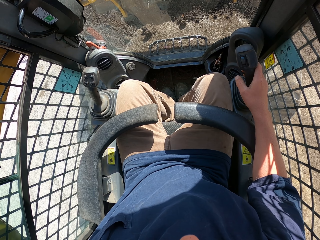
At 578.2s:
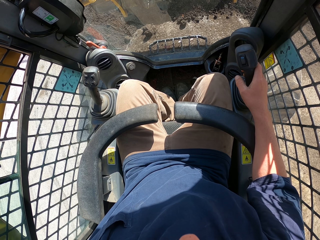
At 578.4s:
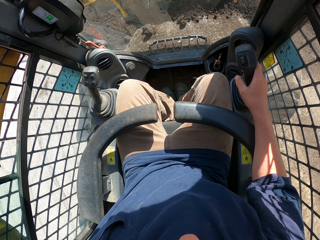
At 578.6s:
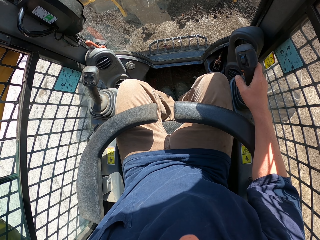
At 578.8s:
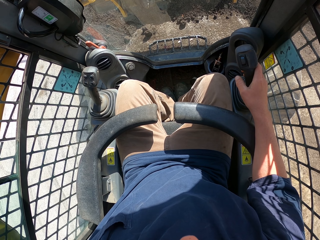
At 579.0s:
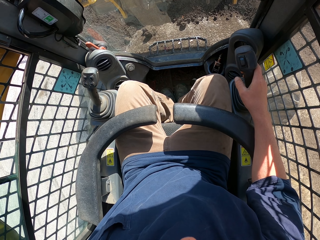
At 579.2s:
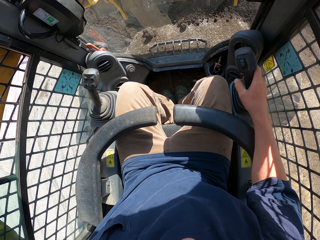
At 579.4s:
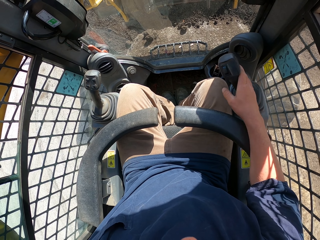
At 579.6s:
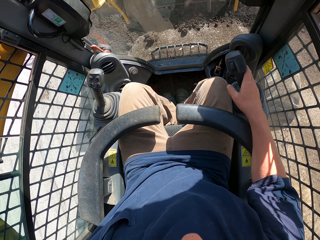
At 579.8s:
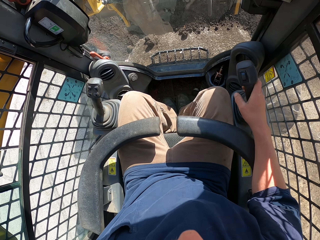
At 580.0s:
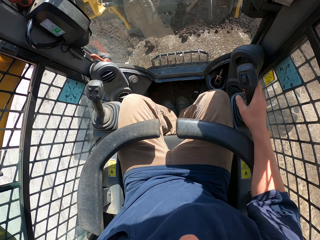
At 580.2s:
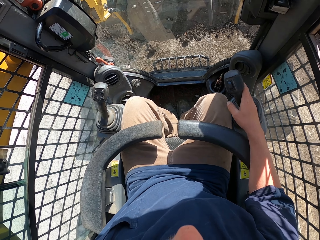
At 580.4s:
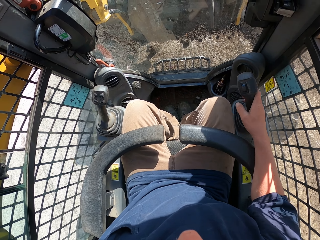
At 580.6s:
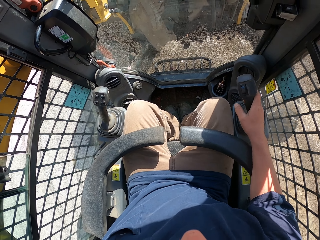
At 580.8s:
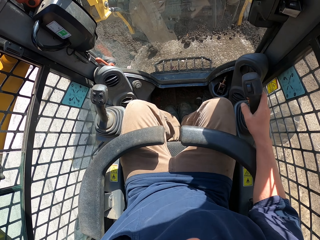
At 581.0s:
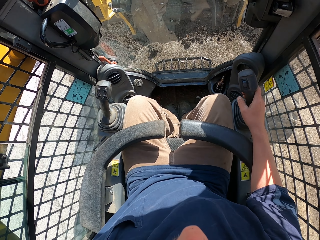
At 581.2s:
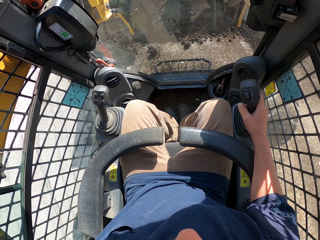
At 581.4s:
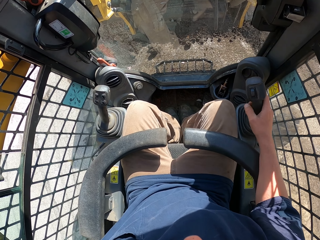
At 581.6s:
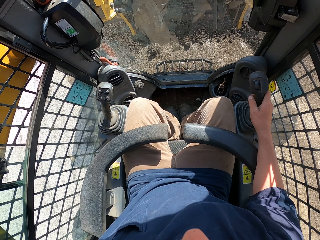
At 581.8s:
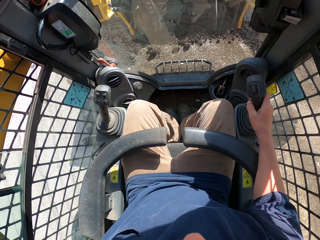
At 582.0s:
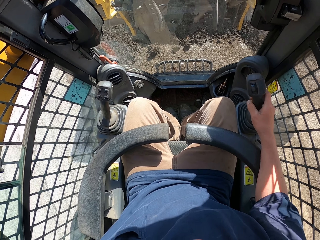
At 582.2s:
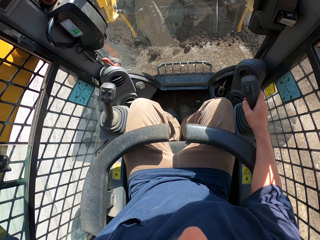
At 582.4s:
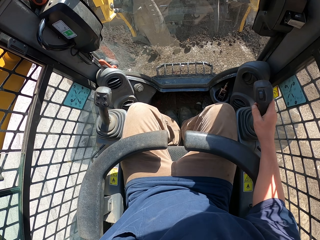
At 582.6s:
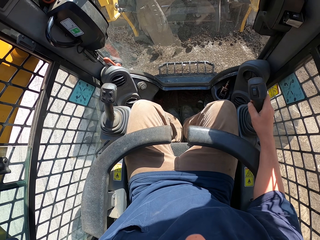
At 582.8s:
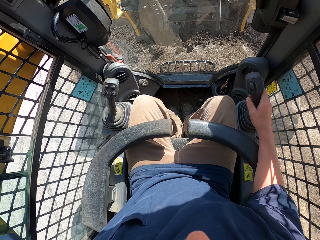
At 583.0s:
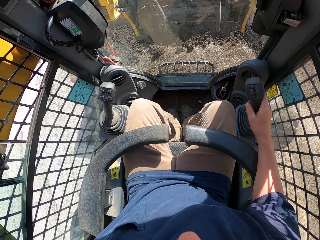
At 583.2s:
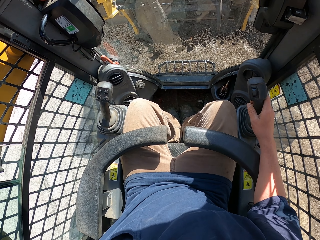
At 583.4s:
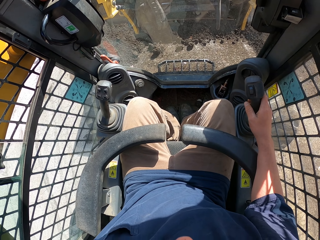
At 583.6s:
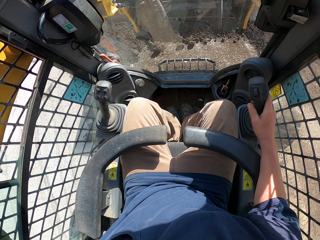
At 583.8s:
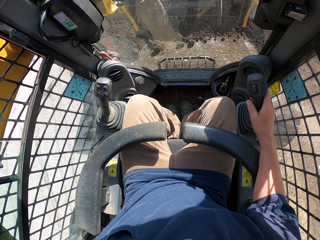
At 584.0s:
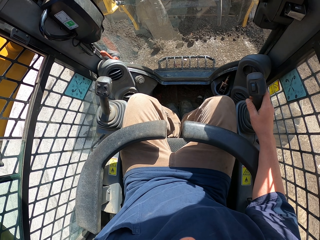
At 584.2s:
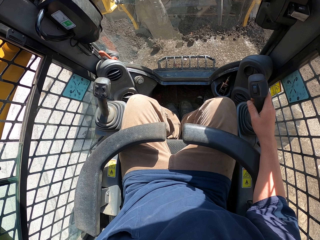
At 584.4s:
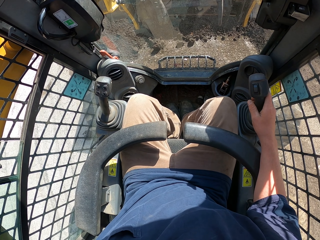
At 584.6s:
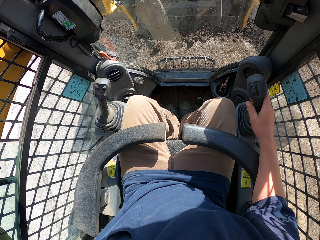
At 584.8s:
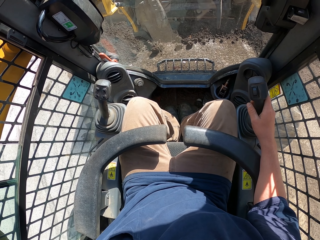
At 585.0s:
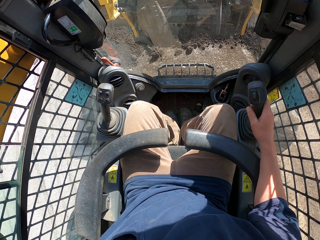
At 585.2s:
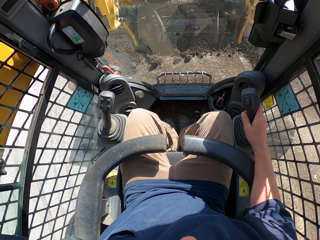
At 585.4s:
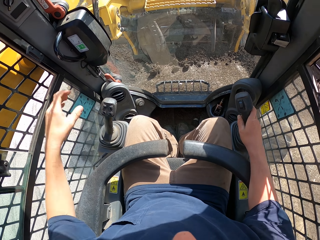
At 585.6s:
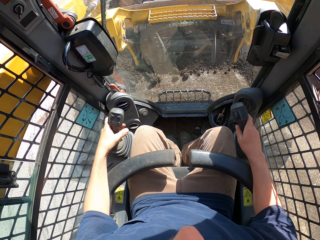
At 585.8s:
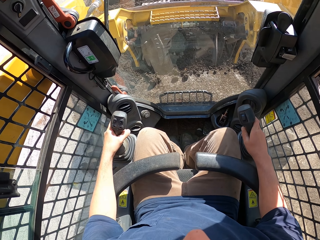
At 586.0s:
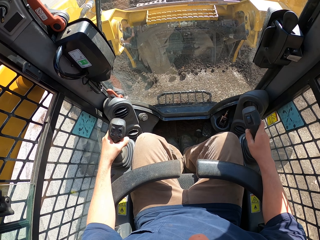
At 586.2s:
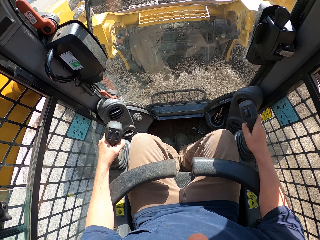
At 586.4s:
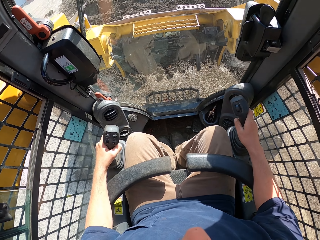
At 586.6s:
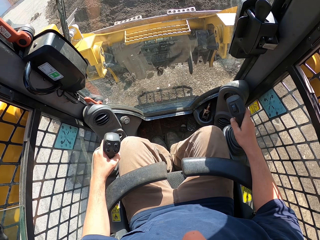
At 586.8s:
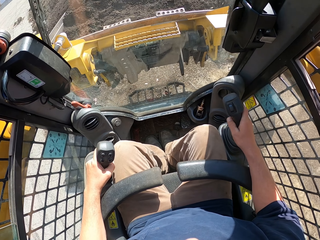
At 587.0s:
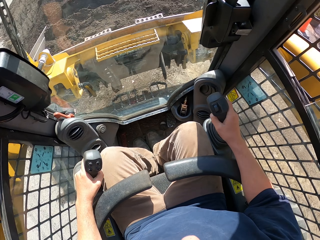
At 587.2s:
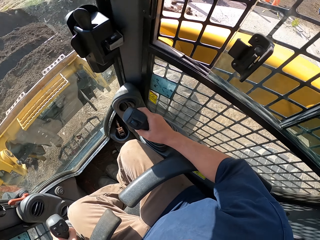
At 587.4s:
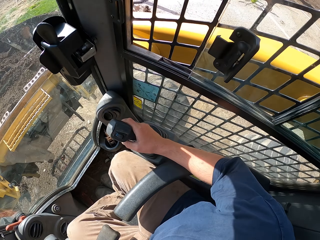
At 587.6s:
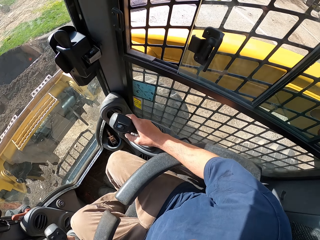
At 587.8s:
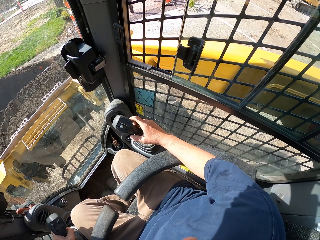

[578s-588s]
The camera wearer moves a forklift lever. He moves the forklift lever using his left hand.

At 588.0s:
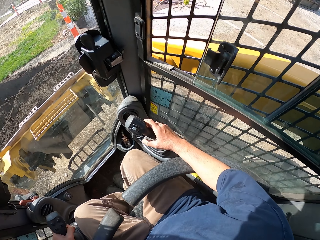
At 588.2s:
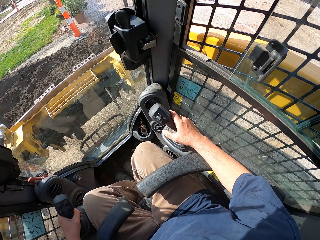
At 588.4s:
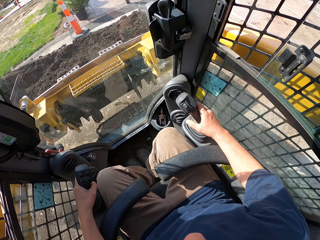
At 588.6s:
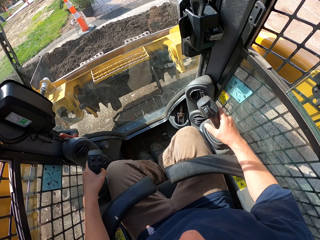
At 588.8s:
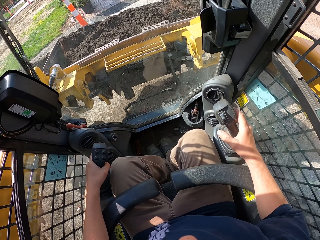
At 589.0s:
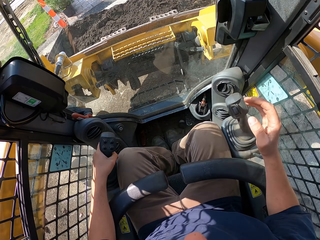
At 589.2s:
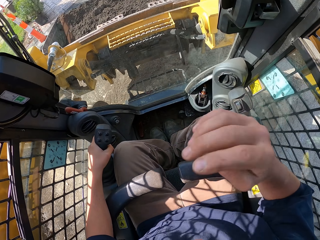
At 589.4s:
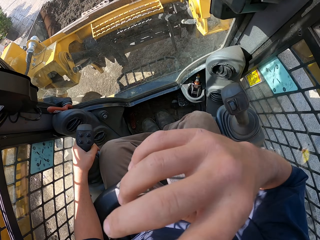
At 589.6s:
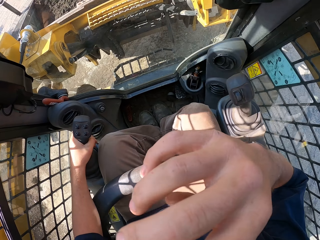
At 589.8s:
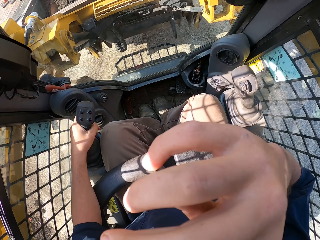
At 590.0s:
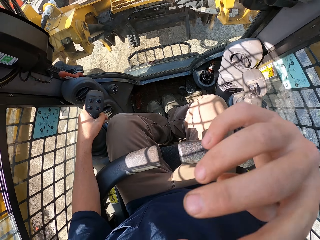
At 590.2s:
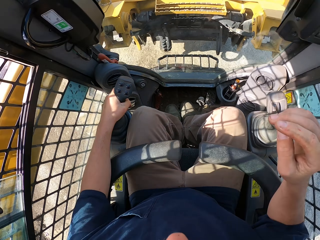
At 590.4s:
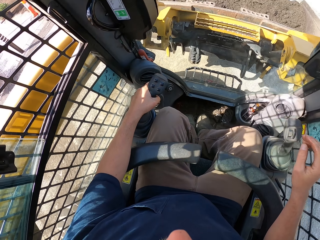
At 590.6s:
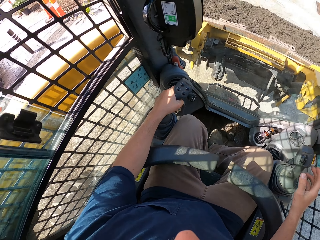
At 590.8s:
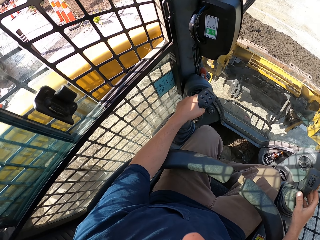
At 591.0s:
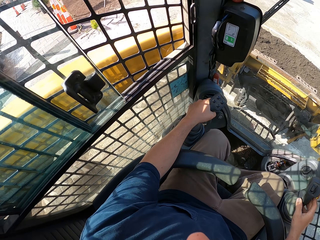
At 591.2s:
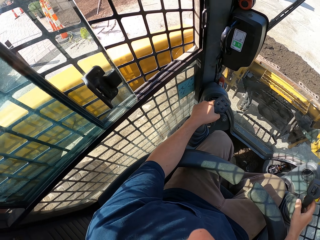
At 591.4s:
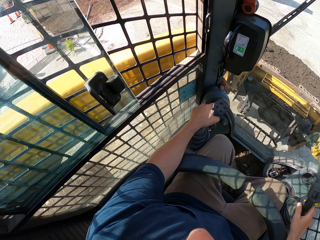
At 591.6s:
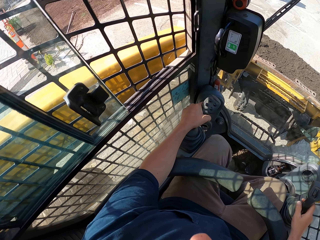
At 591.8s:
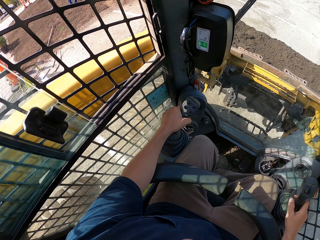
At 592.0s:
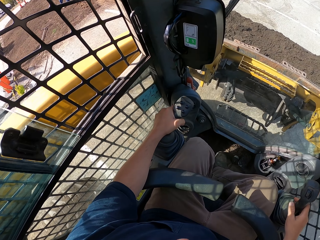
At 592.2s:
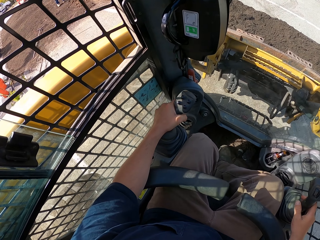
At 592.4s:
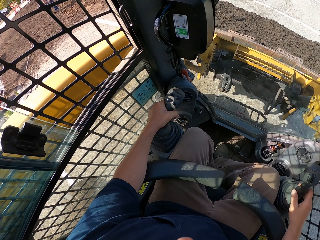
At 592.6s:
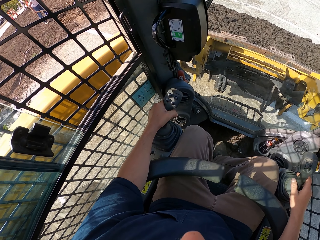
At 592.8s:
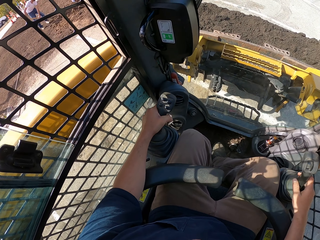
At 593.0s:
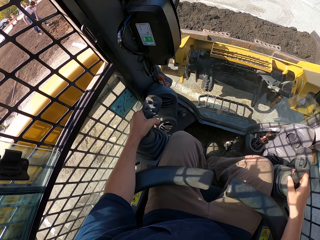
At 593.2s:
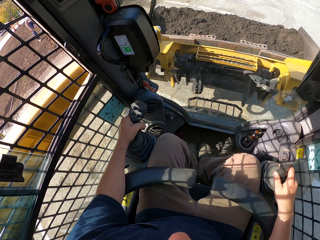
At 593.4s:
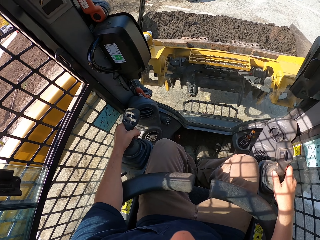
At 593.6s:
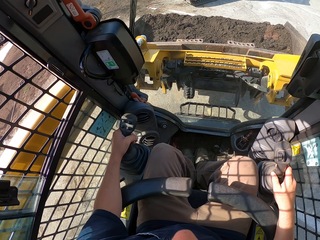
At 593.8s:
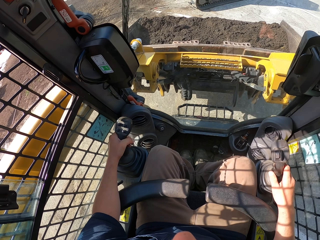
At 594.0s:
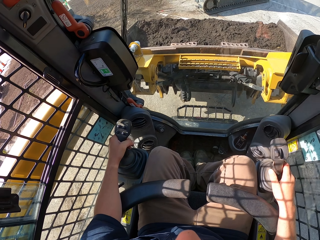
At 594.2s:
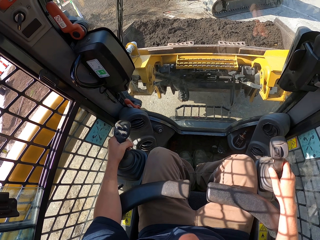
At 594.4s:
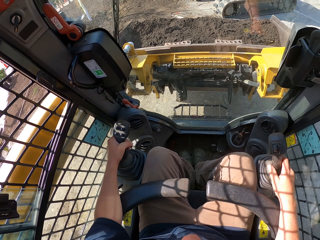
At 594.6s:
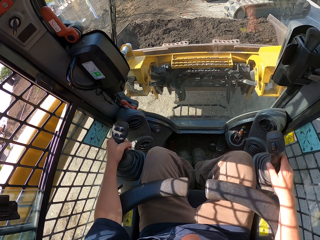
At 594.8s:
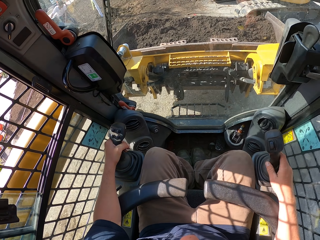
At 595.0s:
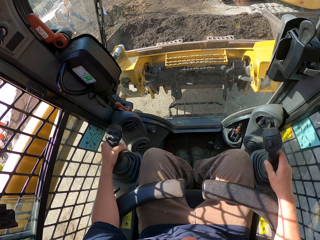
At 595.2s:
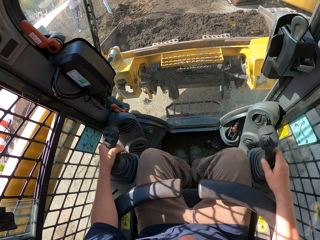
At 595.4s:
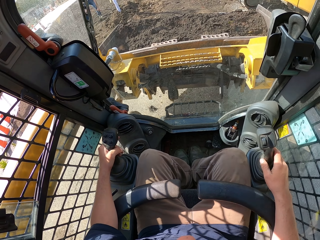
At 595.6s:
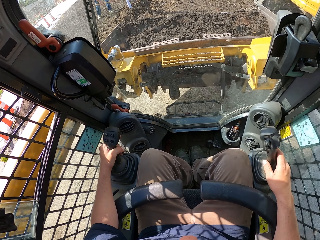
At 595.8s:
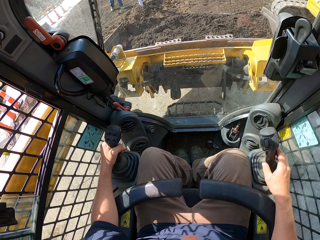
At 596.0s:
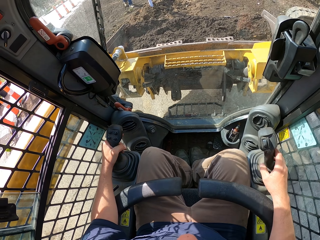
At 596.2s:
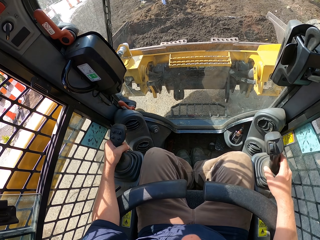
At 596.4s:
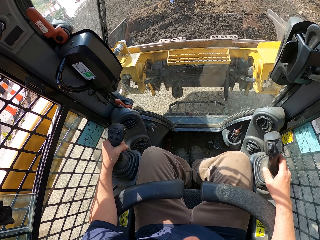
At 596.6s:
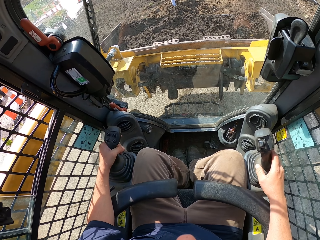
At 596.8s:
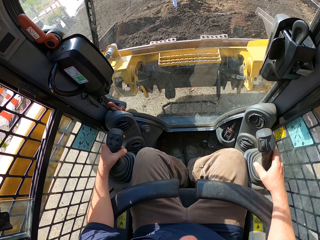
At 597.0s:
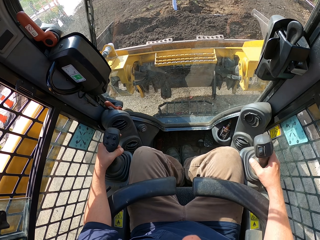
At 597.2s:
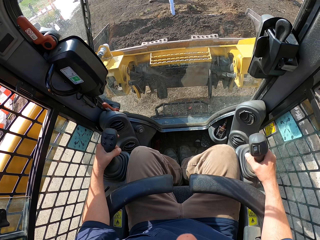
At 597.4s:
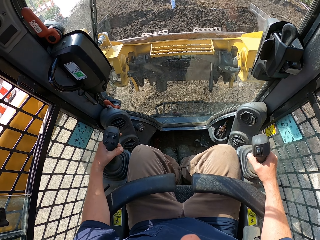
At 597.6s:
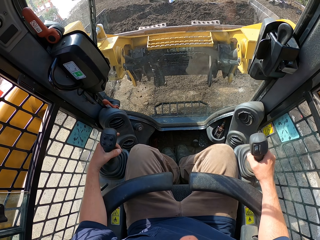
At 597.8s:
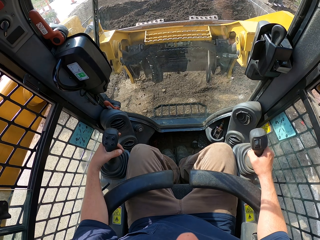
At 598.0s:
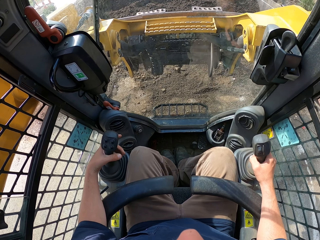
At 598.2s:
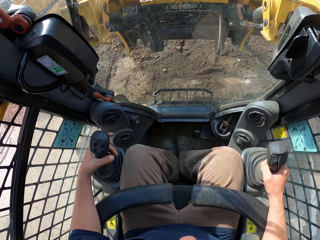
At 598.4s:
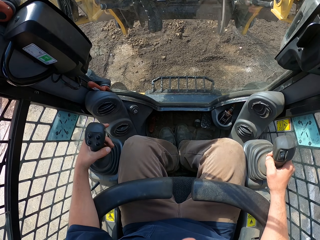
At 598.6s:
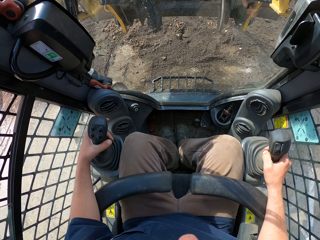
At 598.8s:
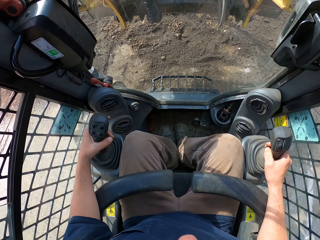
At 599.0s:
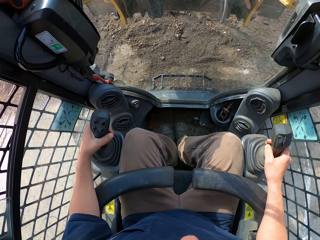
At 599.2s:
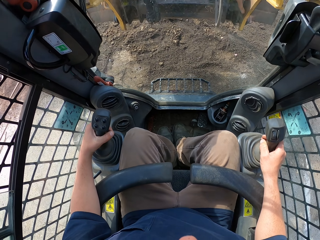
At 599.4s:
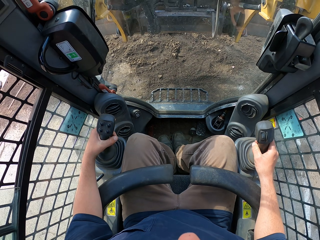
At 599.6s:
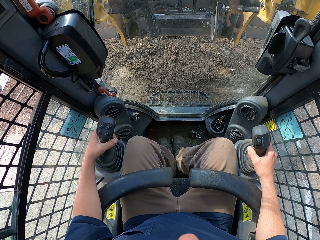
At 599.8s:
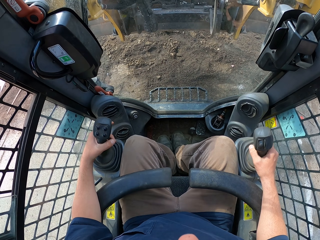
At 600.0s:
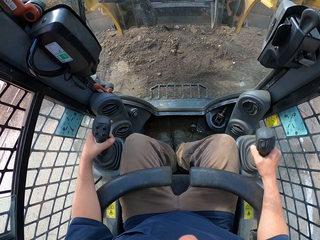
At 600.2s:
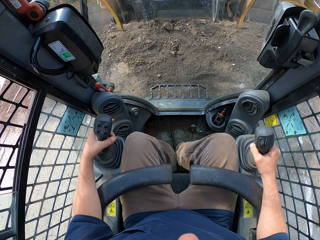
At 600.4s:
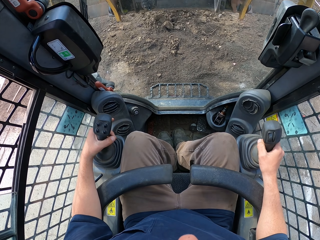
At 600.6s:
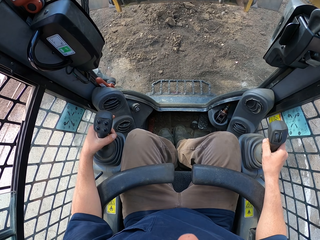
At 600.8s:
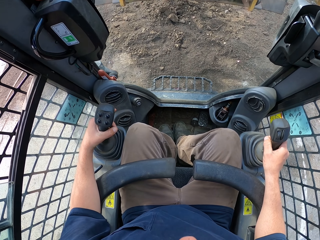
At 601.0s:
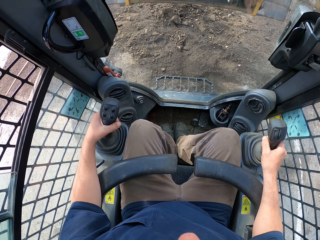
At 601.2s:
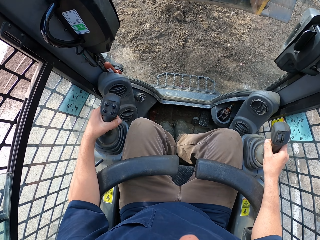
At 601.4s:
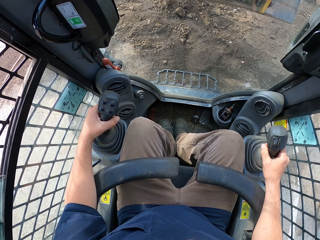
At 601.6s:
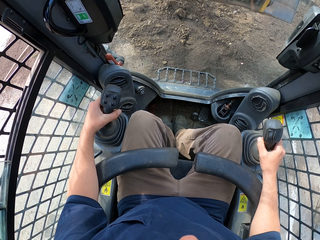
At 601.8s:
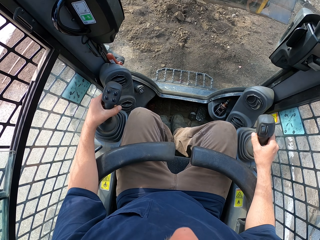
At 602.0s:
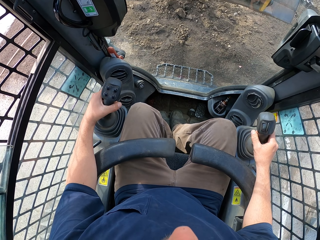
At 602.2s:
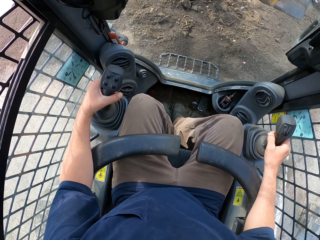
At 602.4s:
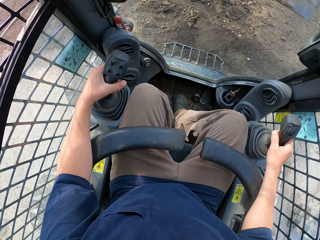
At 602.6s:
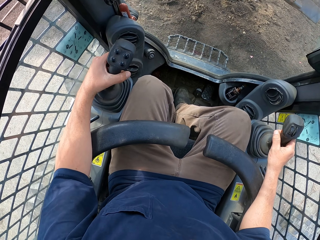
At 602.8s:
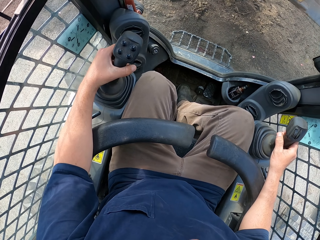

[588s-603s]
The camera wearer drives the forklift. He touches his nose with his hand. He drives the forklift. He pours sand from the forklift carriage.
